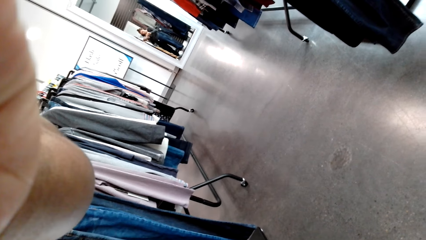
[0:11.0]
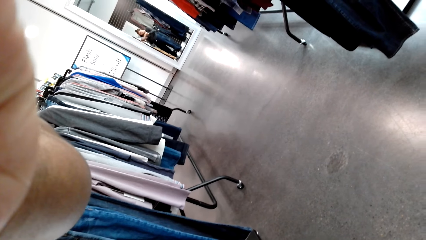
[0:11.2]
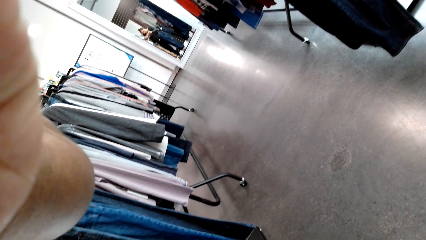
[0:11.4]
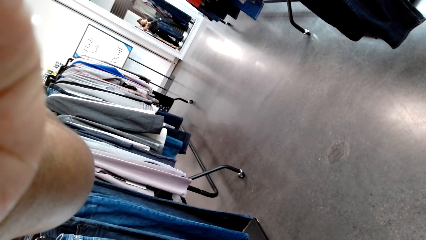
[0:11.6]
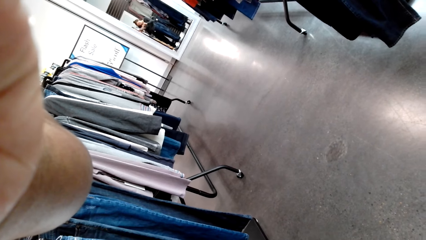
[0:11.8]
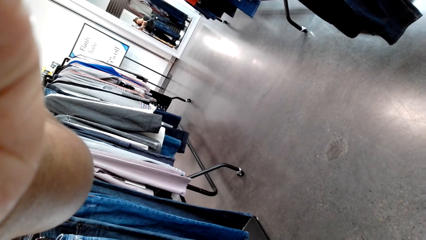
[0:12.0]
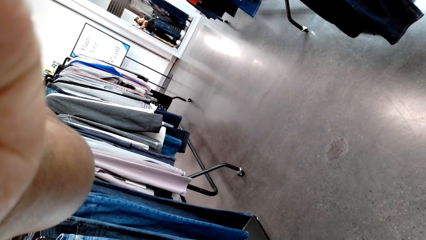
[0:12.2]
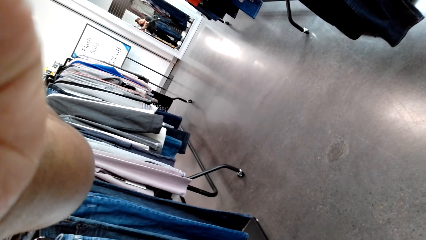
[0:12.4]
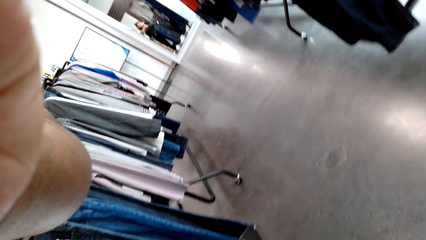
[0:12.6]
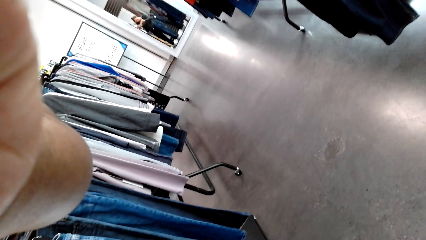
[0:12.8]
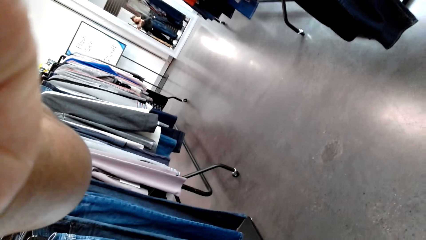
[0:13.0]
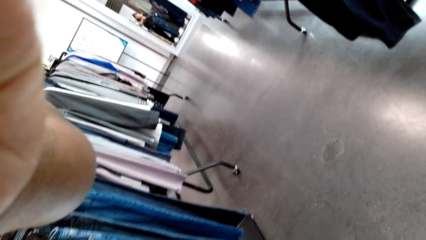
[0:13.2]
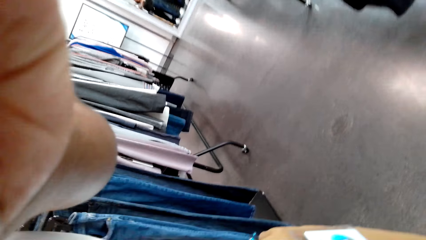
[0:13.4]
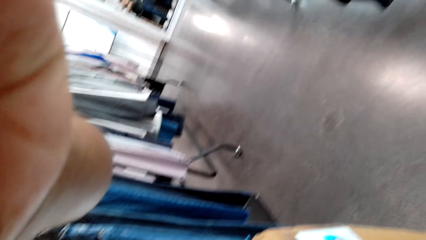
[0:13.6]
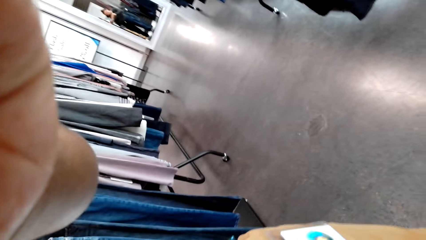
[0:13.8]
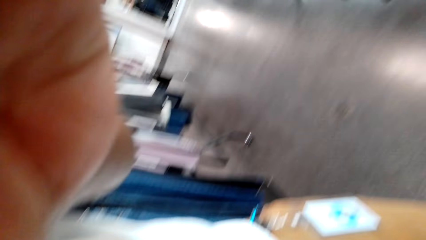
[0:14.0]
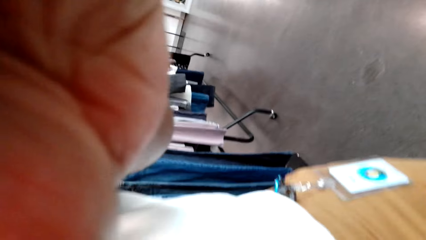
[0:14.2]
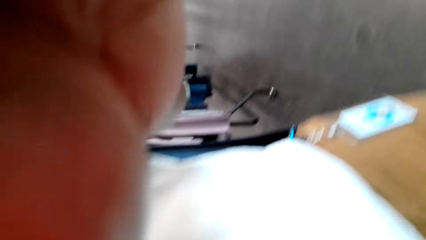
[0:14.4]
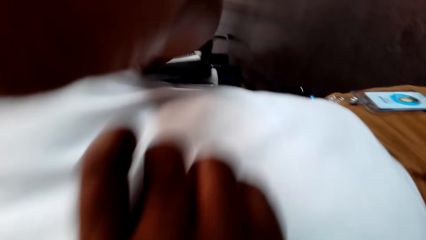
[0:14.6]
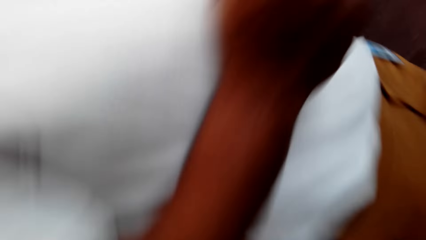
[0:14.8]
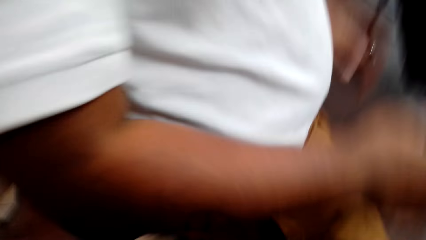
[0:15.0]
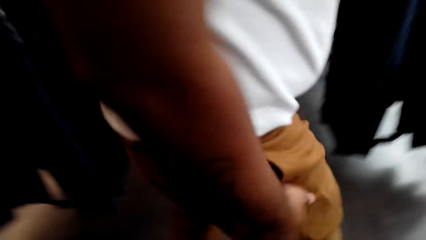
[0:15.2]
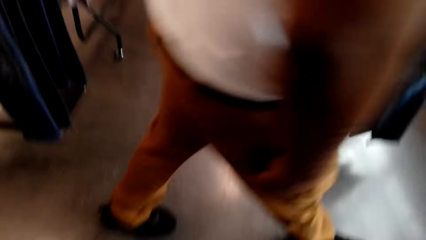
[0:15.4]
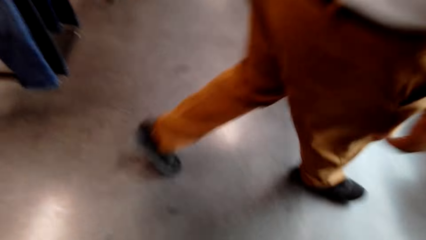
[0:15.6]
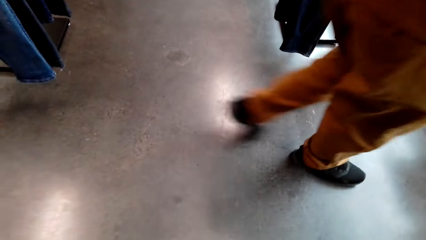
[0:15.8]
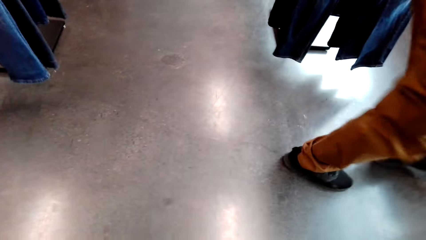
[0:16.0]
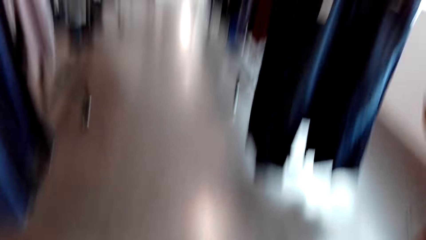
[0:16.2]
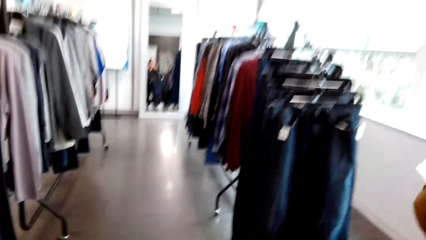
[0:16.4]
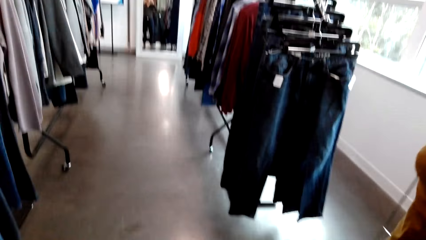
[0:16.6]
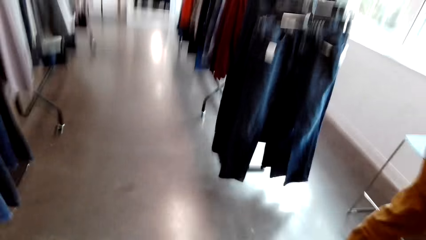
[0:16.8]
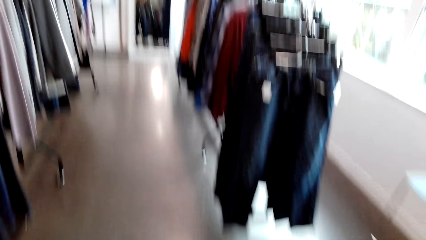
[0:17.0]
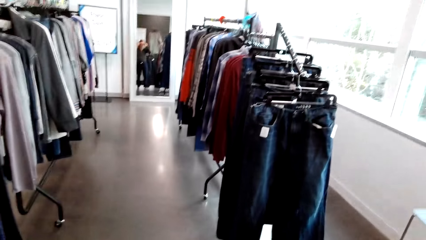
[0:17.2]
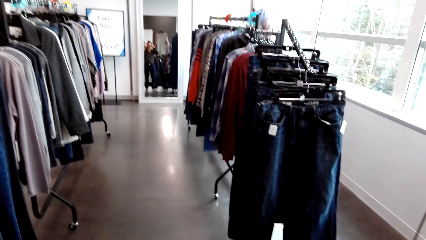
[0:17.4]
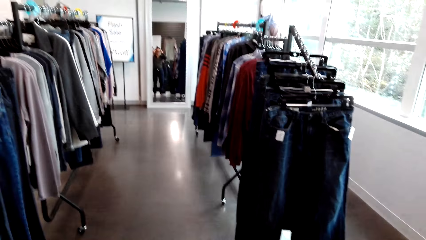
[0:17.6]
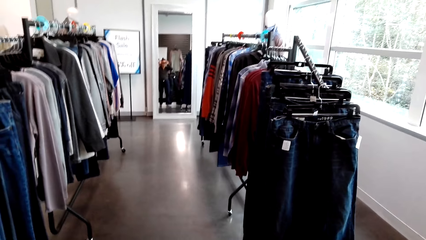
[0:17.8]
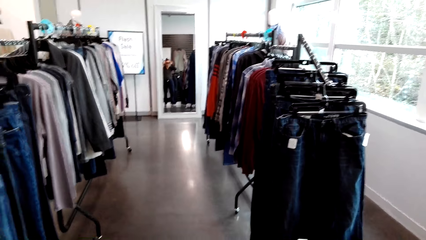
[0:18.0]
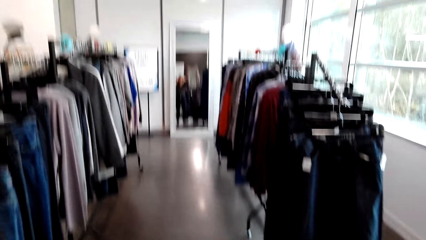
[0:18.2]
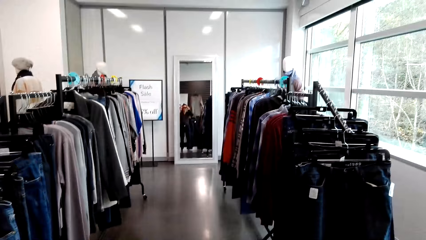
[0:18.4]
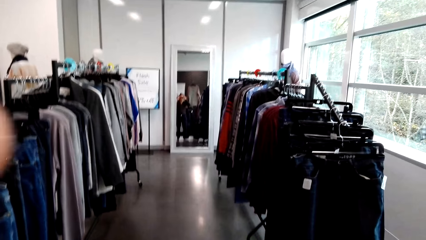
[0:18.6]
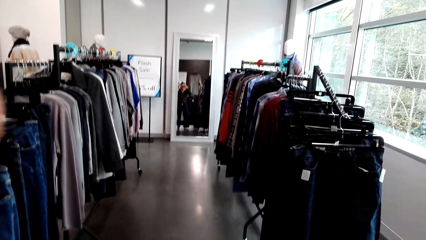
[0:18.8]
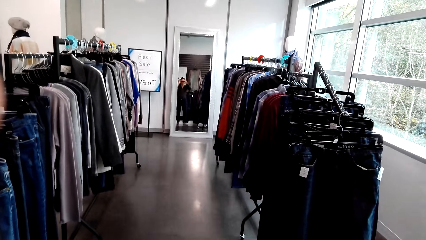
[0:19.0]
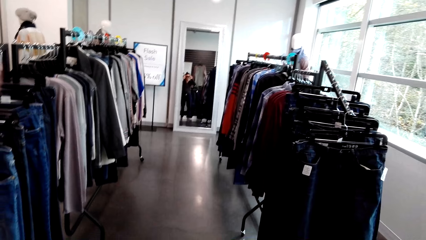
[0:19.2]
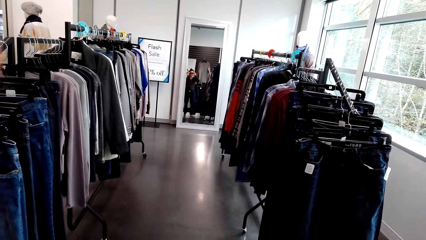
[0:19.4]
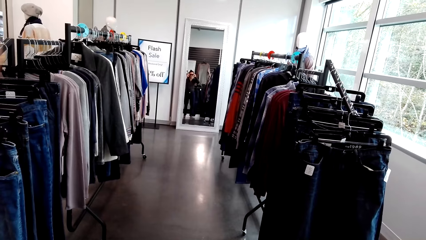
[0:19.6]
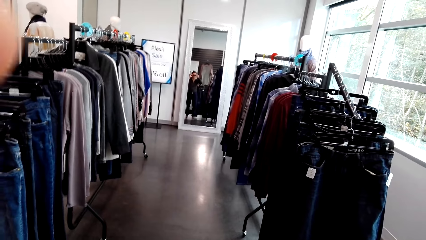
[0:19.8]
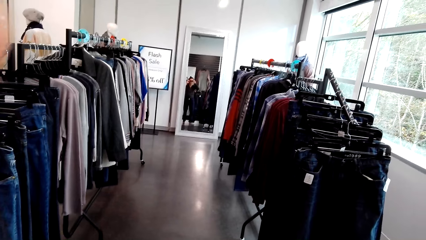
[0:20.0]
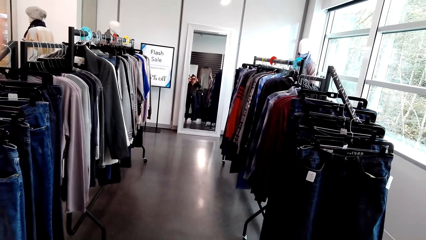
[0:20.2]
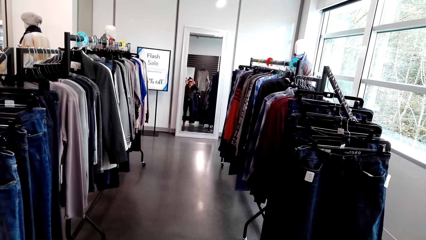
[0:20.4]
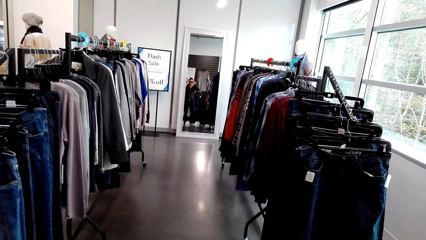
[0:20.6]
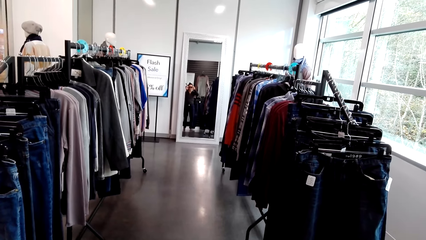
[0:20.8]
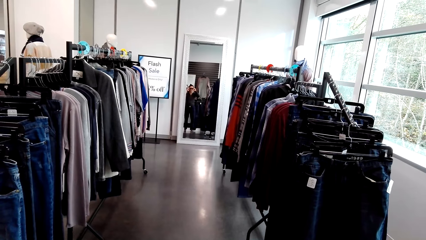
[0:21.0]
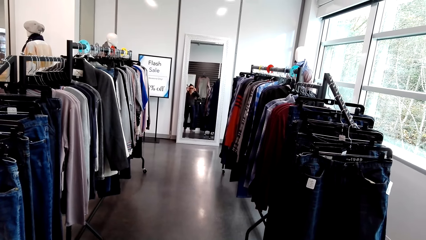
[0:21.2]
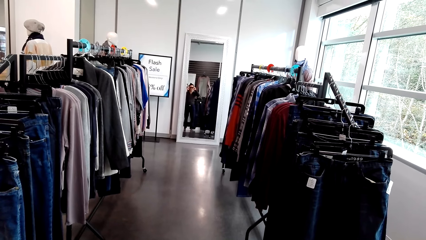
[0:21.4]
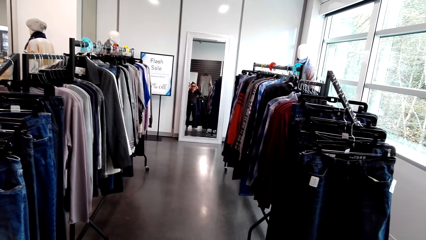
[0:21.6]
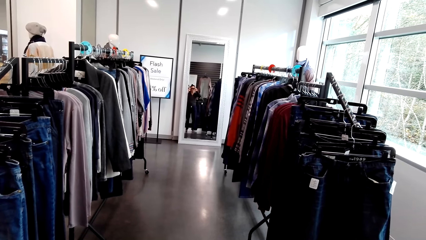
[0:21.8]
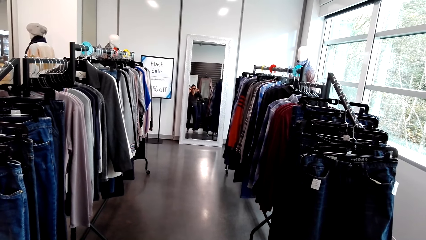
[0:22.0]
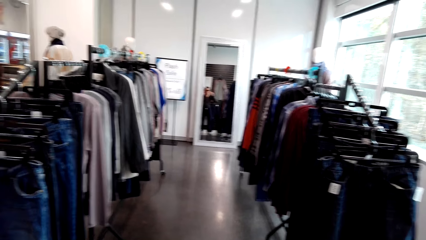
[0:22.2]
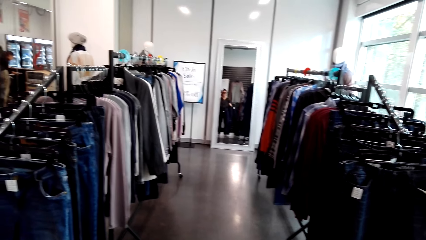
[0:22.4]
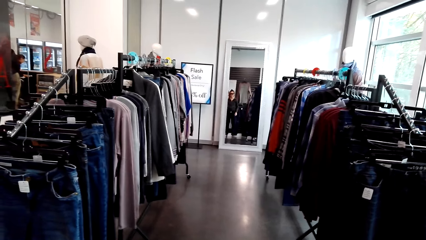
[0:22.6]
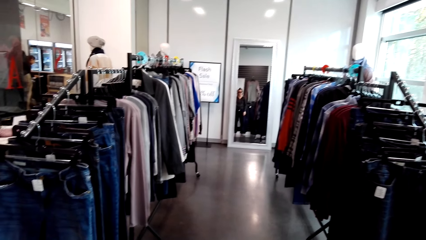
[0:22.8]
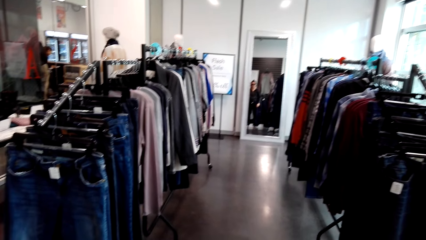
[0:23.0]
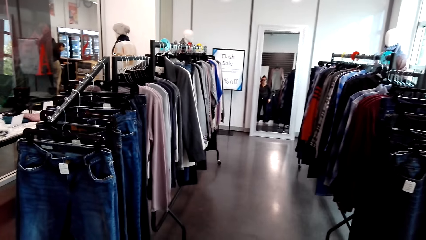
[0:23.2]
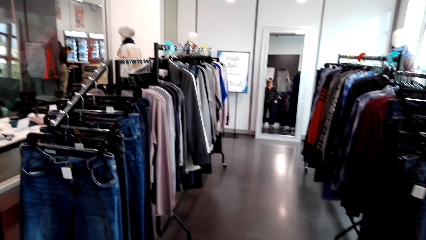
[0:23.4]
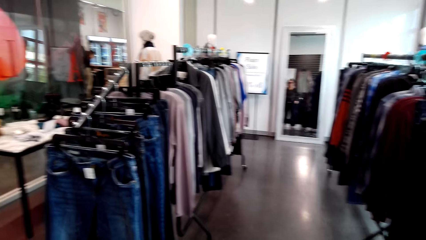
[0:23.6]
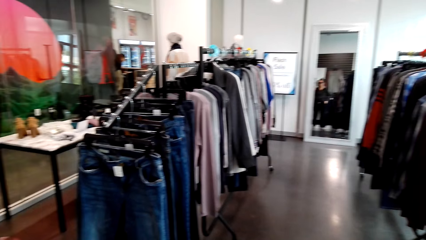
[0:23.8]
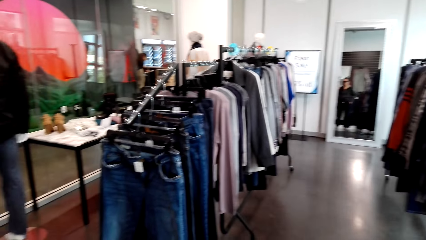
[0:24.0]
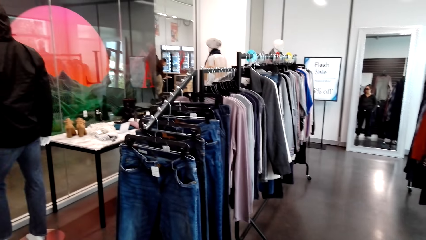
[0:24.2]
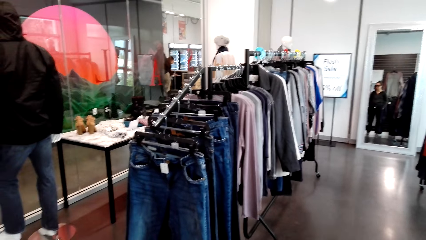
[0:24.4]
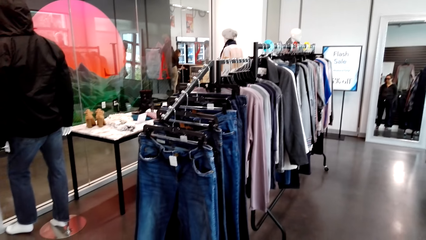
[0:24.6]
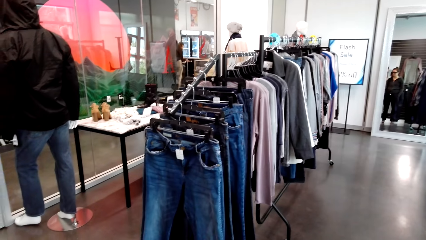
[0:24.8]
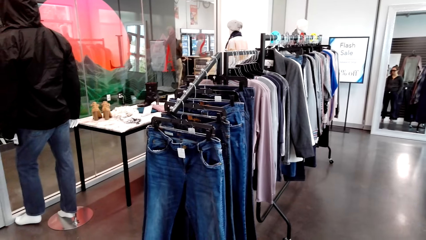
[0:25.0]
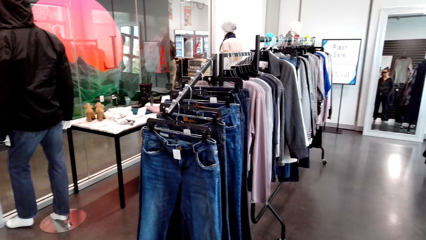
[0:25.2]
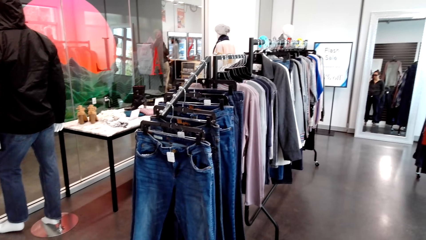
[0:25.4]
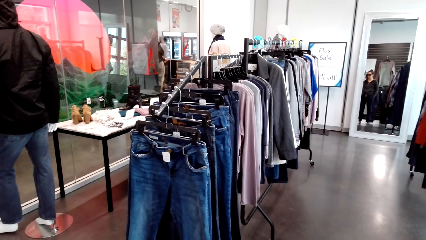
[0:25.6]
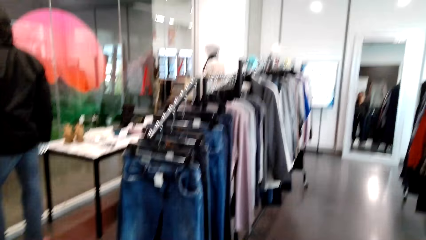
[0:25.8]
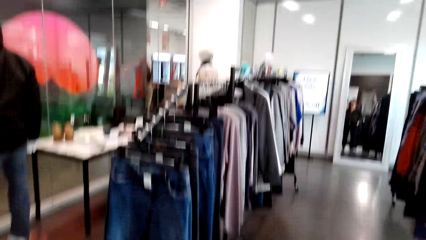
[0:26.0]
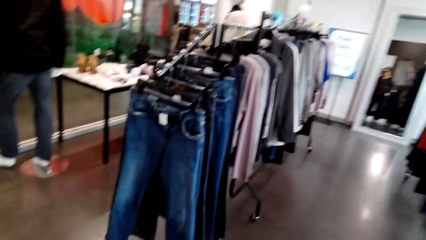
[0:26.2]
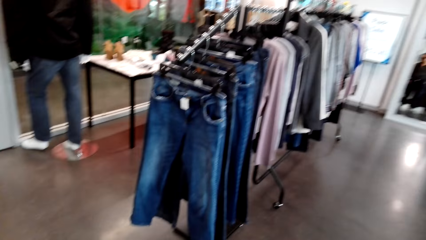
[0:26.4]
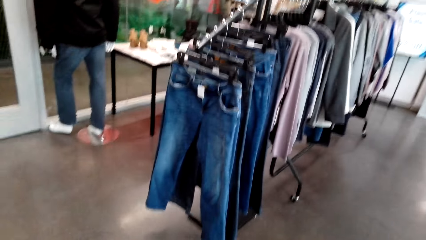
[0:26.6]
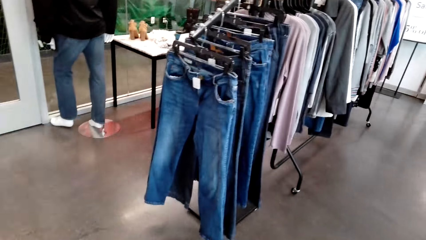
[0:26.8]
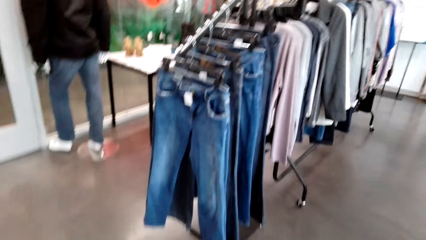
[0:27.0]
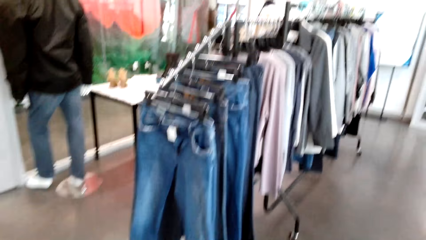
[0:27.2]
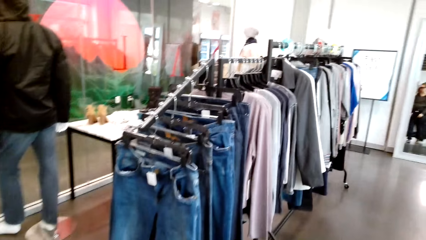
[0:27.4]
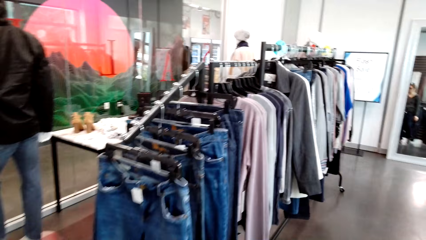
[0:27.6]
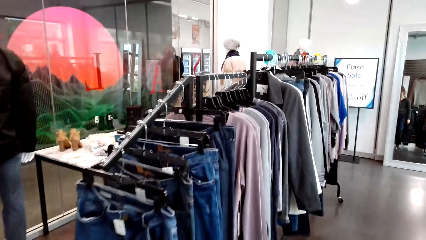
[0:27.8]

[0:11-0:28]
The camera wearer talks with someone. They talk with them again.
